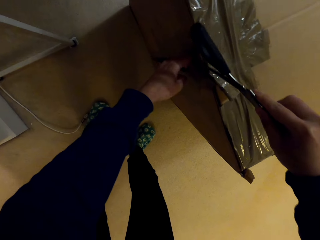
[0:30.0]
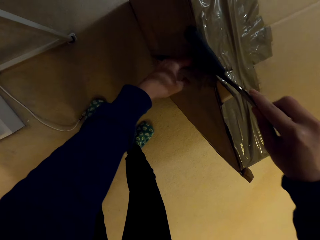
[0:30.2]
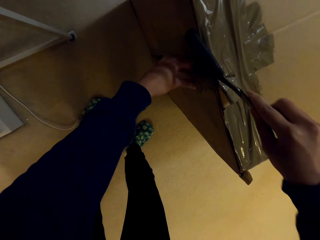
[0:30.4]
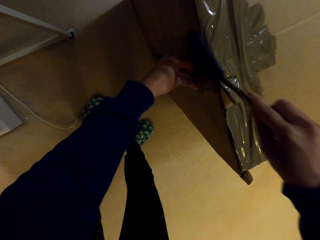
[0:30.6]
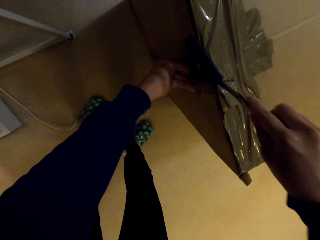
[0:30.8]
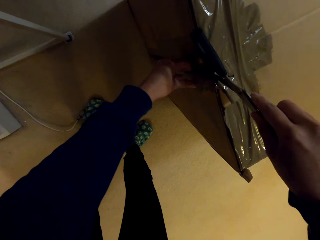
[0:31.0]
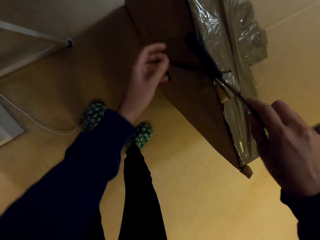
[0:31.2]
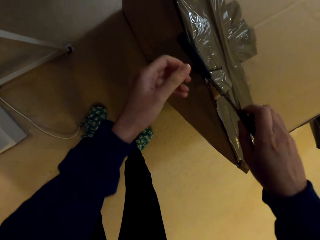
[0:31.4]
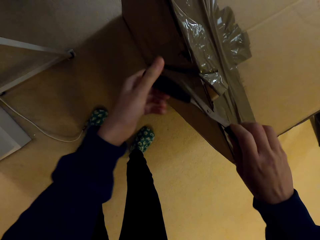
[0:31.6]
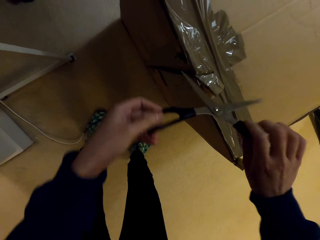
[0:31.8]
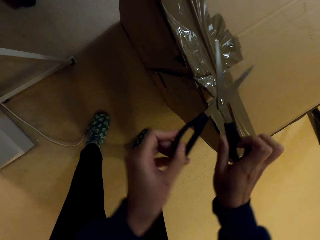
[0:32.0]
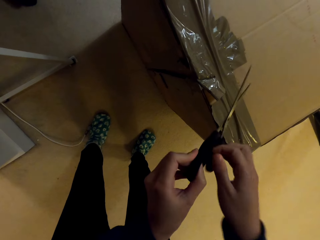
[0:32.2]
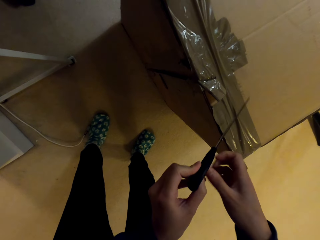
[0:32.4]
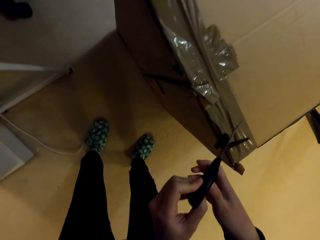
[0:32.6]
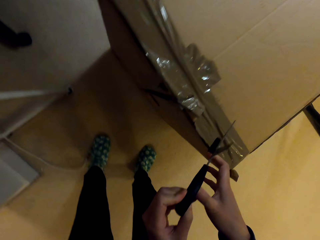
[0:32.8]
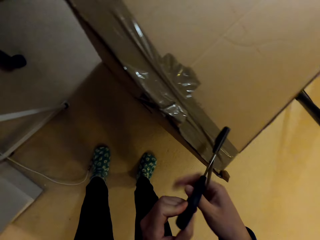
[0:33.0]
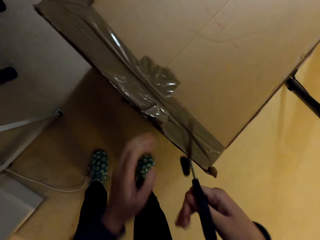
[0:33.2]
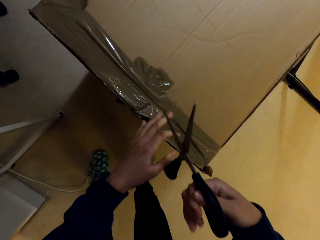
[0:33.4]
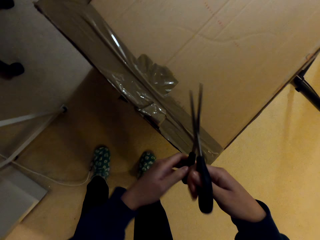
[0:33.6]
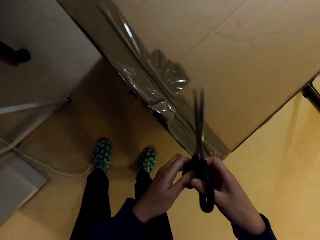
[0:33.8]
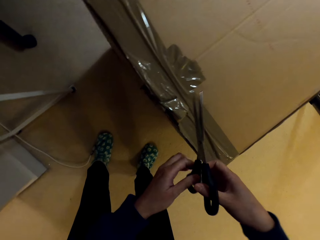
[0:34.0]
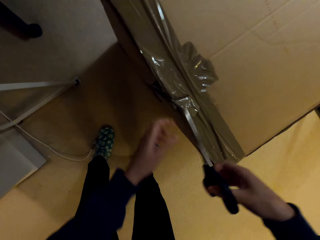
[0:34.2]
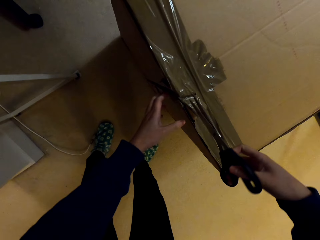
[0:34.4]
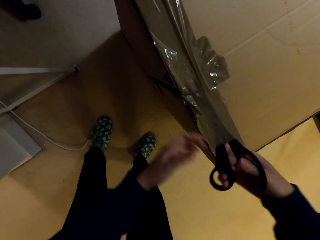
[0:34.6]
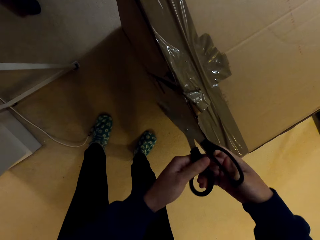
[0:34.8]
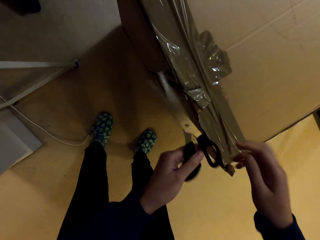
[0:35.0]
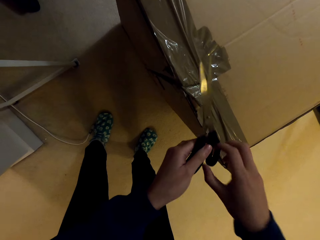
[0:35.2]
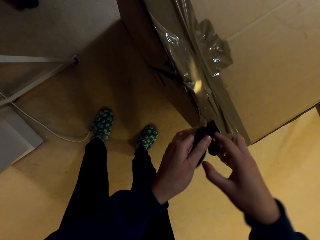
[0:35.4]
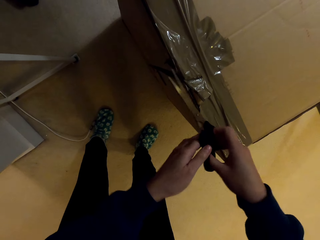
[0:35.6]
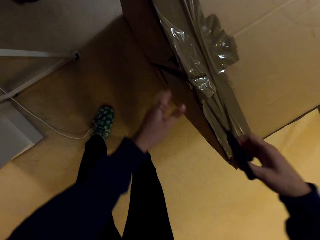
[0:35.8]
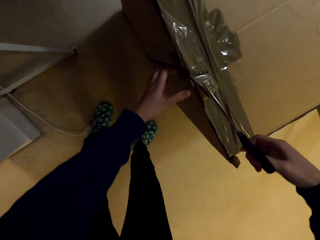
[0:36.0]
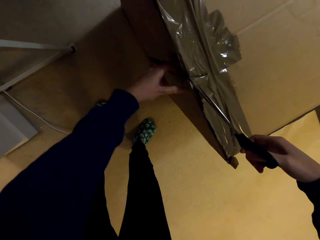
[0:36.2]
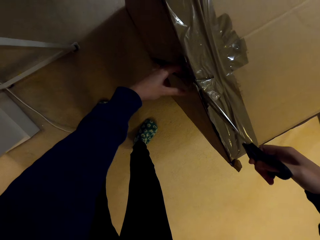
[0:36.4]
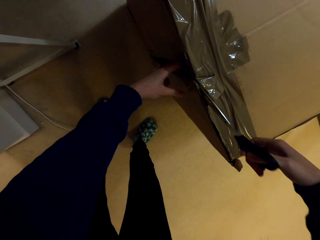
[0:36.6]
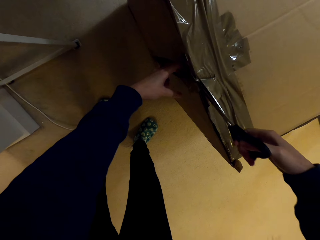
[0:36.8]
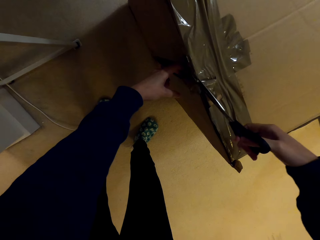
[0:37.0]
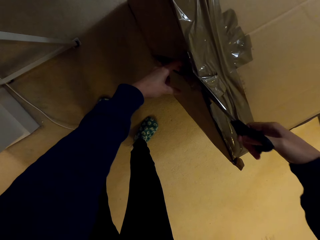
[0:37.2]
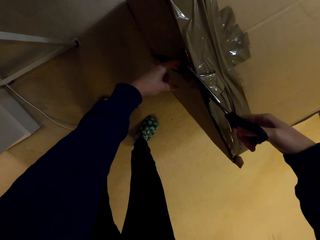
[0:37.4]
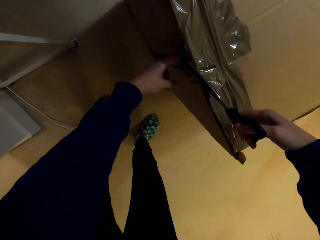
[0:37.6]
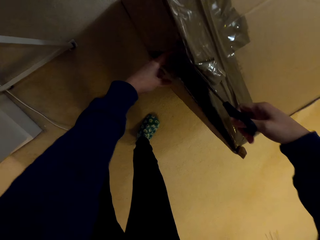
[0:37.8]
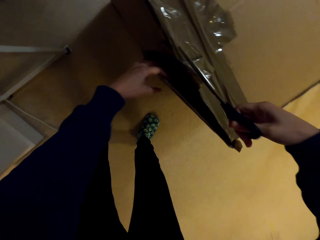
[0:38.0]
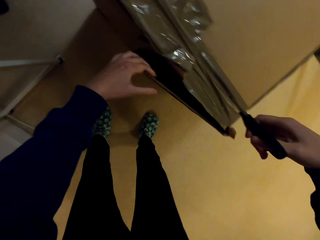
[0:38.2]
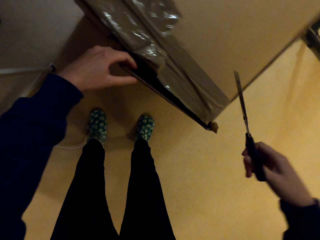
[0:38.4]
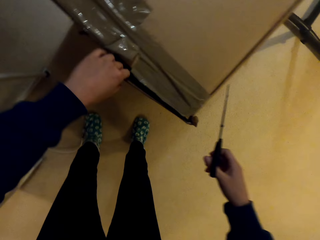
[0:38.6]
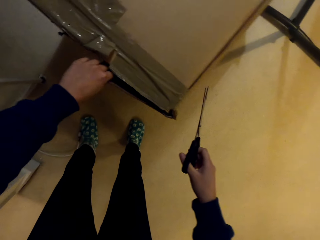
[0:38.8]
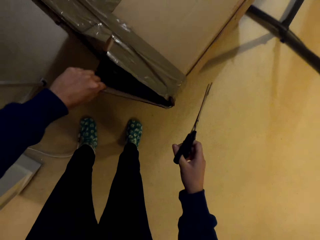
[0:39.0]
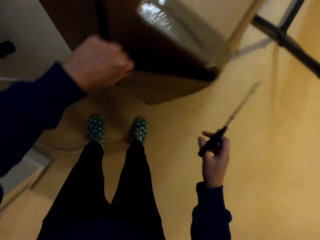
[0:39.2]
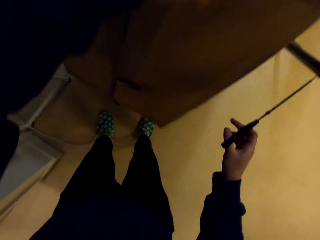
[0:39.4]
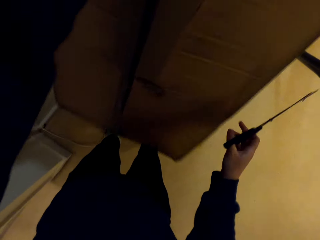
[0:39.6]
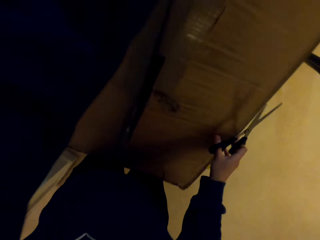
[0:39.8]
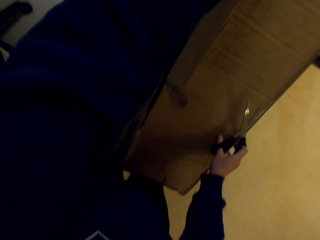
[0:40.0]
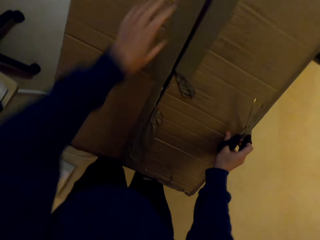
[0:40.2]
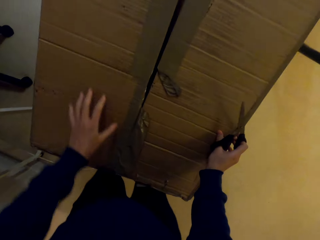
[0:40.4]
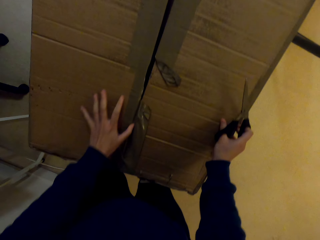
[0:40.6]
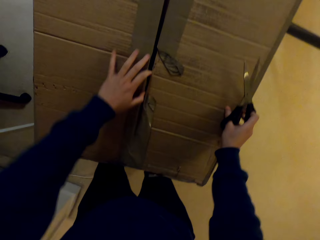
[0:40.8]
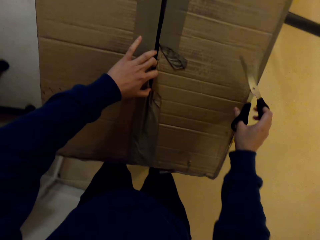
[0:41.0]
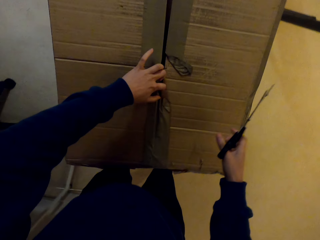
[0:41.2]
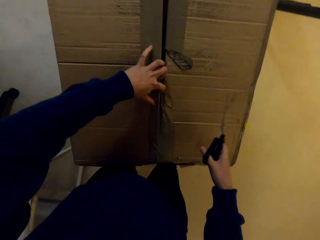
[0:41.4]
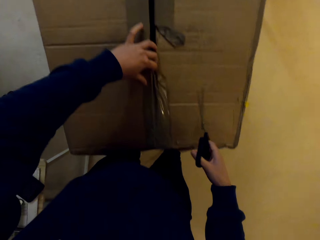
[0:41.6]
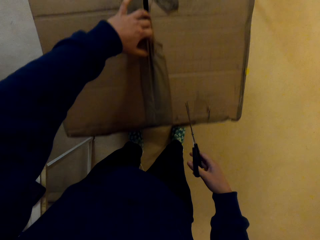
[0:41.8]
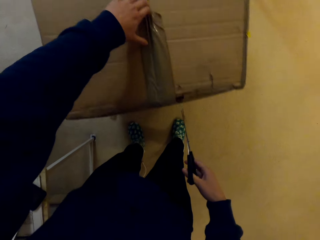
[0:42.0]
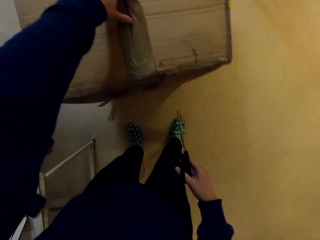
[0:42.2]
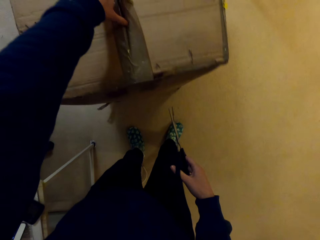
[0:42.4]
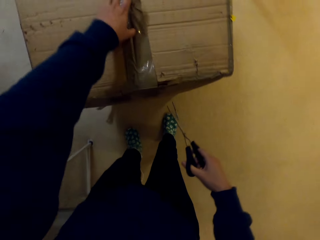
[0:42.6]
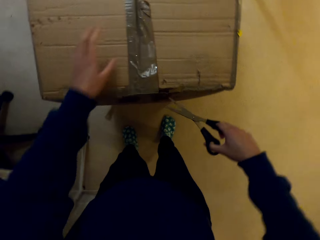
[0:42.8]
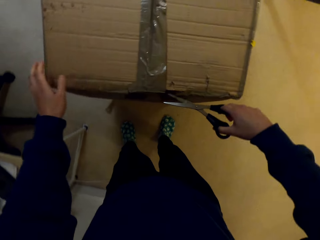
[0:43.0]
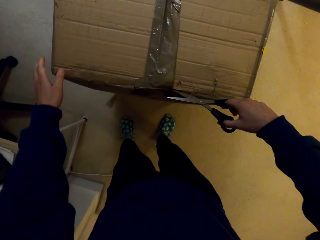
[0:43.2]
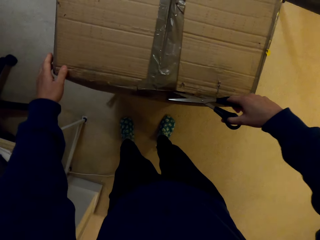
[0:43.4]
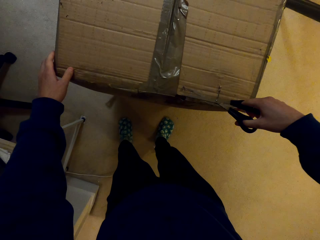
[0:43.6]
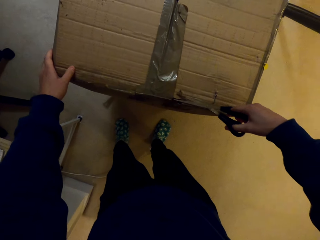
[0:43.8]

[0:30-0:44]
The camera wearer adjusts the scissors with a hand. They cut a masking tape on the box. They tear the box with the scissors. They lift the box with a hand. They turn the box.

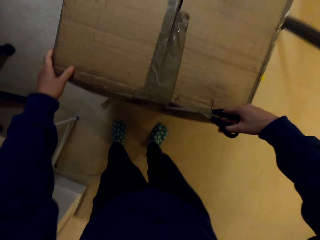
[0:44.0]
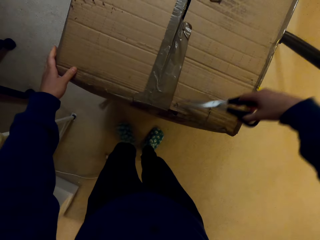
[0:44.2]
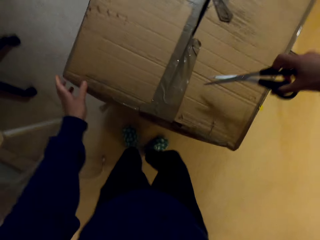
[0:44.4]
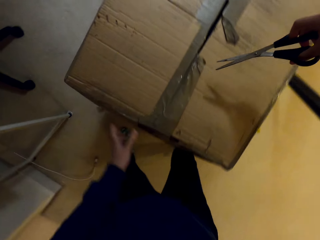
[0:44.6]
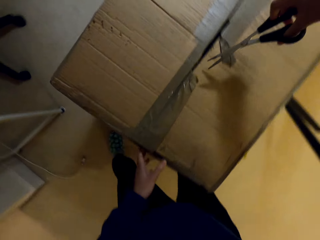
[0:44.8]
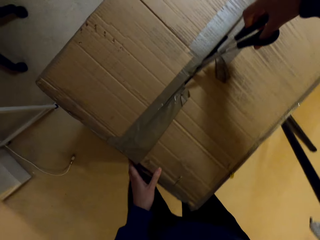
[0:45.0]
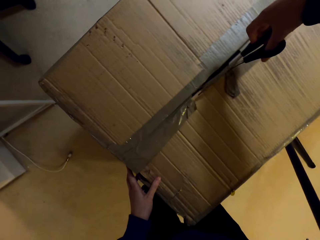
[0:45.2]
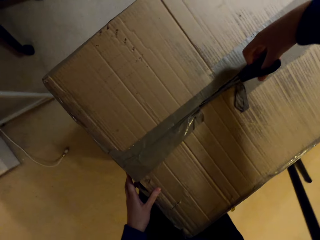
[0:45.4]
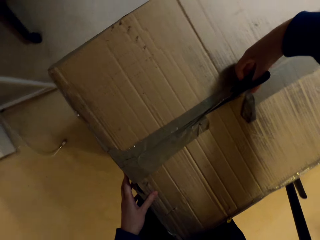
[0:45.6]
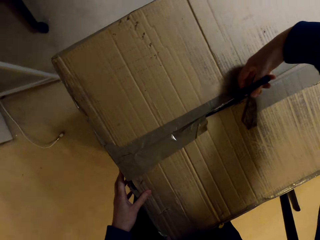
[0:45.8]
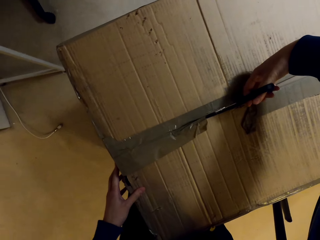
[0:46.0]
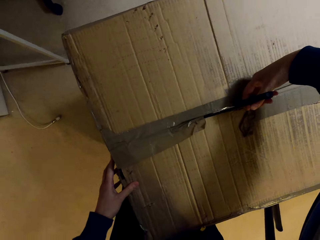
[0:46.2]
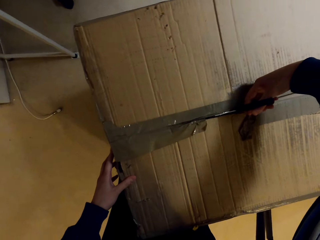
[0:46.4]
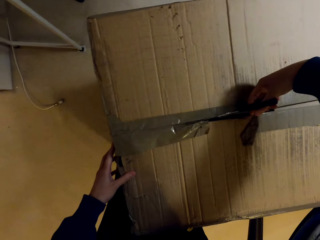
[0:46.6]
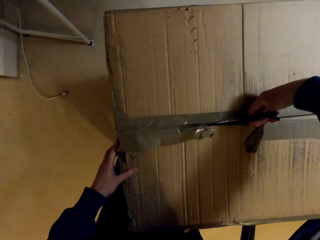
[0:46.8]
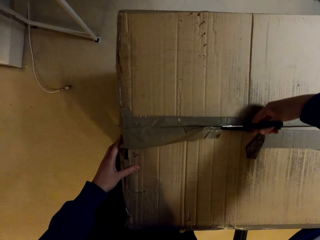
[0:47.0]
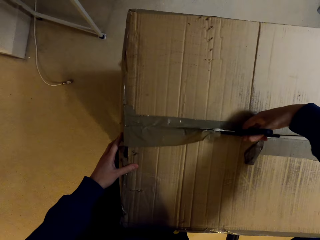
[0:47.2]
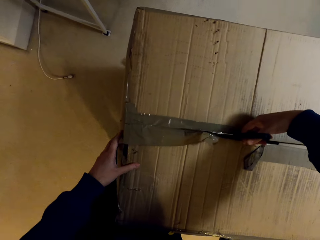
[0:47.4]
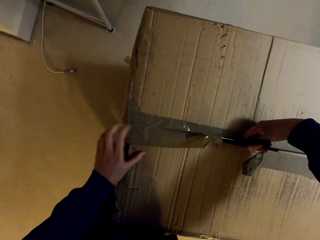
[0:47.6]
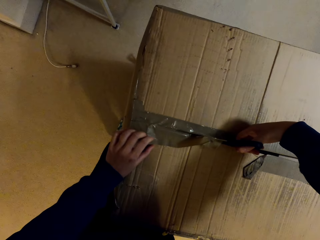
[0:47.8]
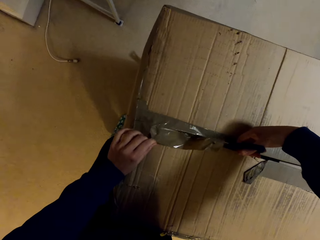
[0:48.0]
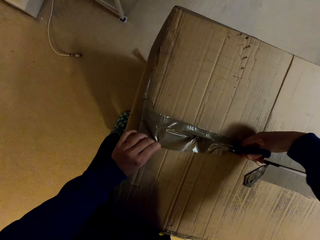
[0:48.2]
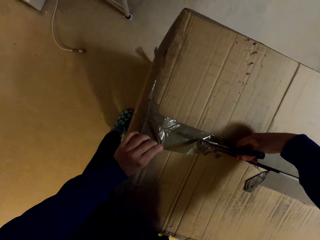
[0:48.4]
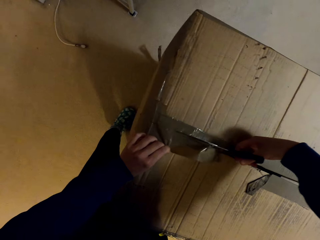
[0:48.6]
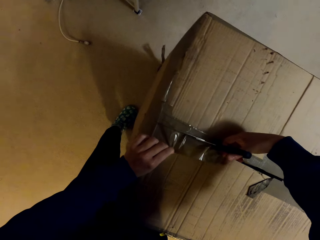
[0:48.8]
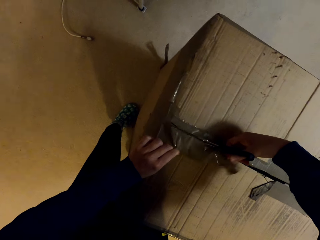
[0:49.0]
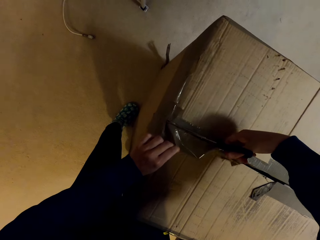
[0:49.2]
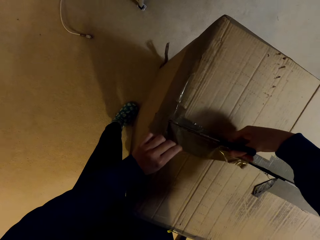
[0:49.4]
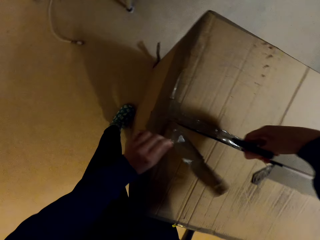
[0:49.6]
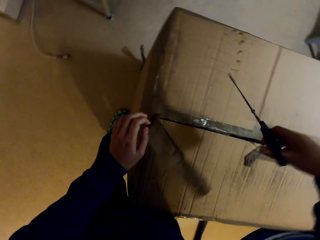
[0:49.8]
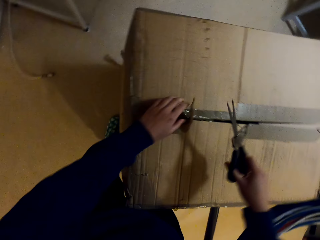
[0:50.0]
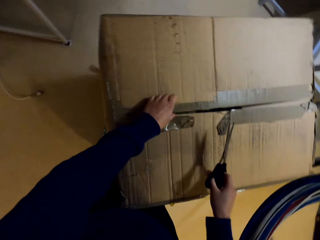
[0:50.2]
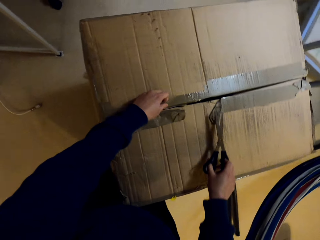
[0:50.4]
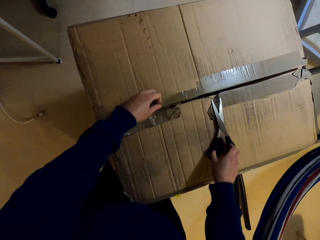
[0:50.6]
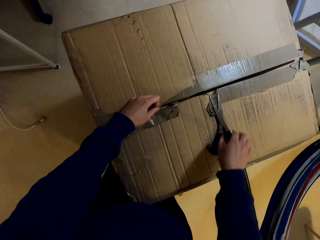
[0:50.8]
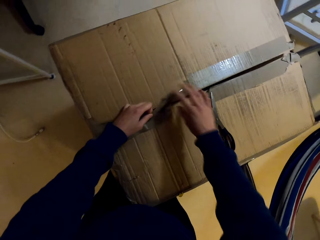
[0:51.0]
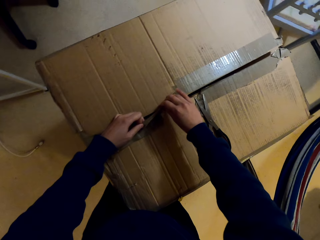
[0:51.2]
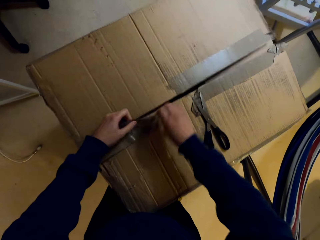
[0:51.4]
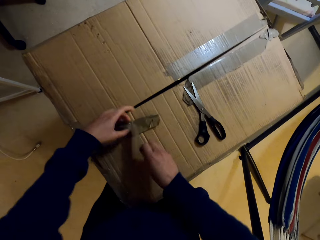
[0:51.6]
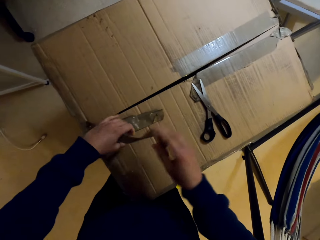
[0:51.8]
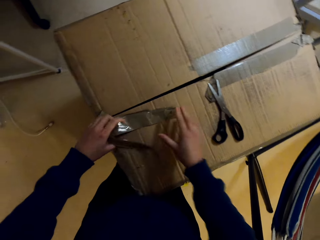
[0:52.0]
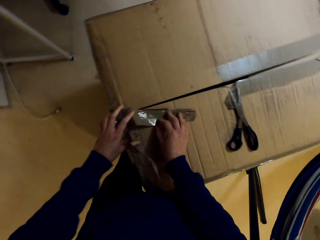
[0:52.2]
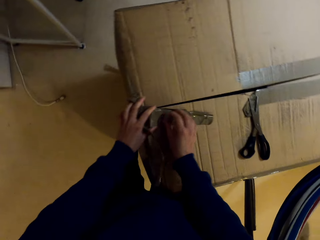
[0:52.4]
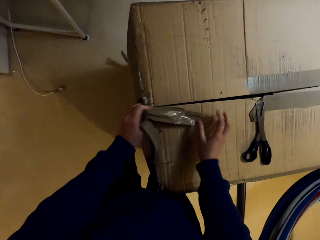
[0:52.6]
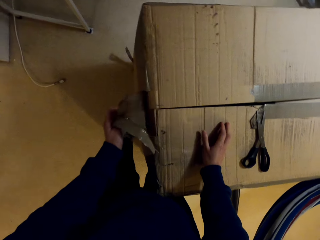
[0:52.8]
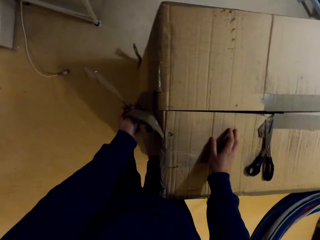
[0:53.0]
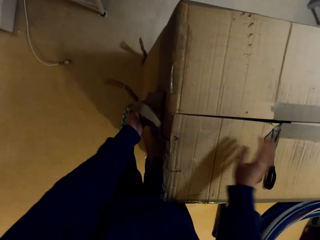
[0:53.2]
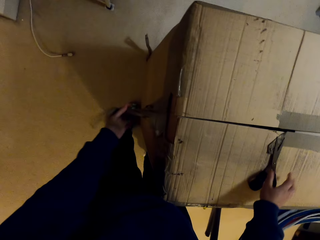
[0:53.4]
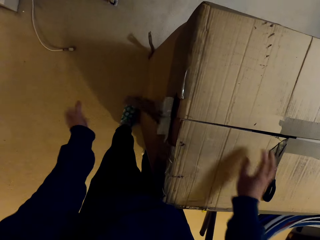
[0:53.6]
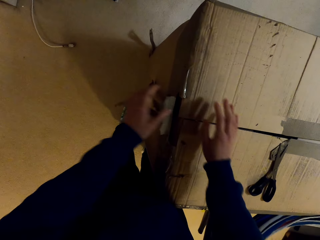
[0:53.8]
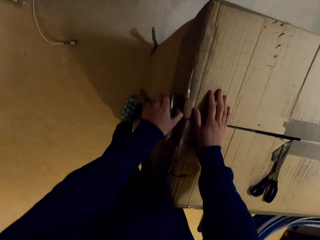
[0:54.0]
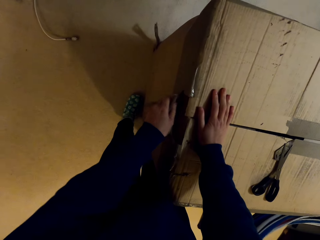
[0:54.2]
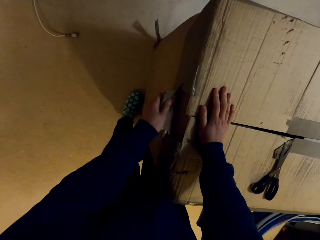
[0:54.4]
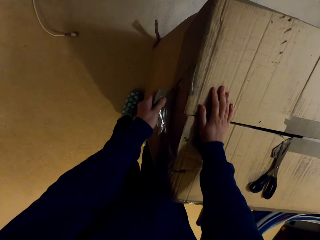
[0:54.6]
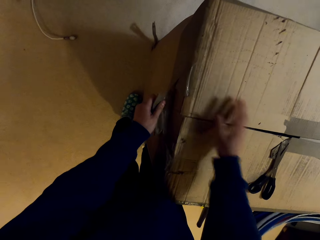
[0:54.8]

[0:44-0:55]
The camera wearer tears the box with the scissors. They cut a masking tape on the box. They place the pair of scissors on the box. They remove the masking tapes on the box with hands.
